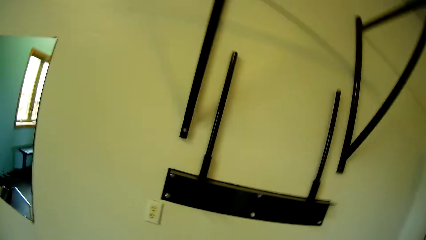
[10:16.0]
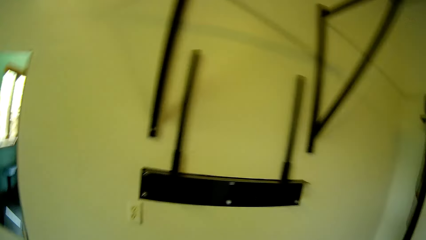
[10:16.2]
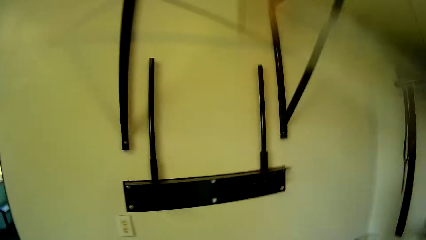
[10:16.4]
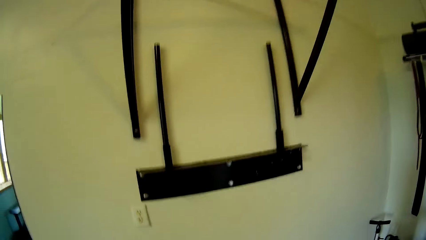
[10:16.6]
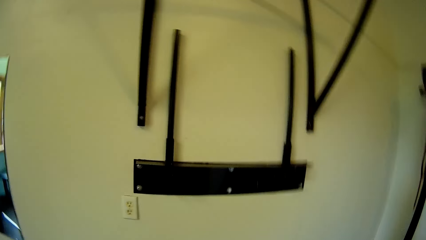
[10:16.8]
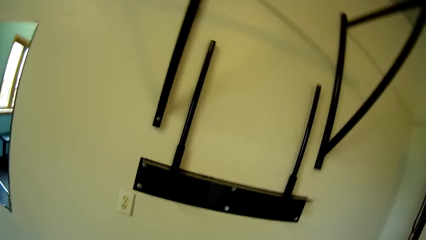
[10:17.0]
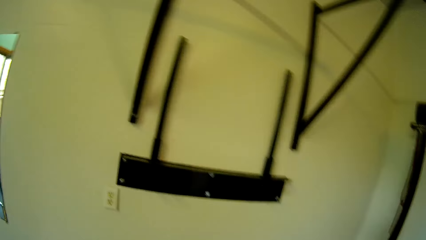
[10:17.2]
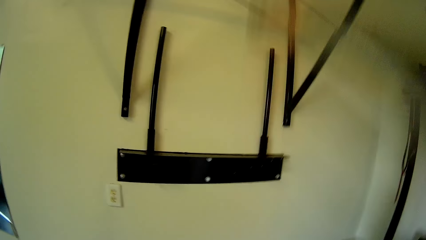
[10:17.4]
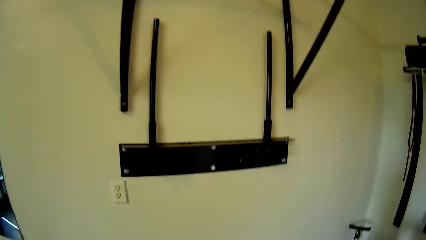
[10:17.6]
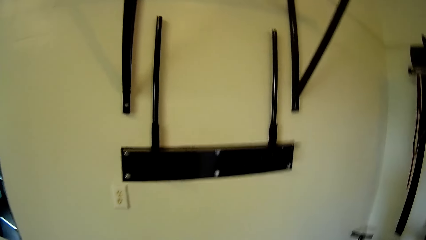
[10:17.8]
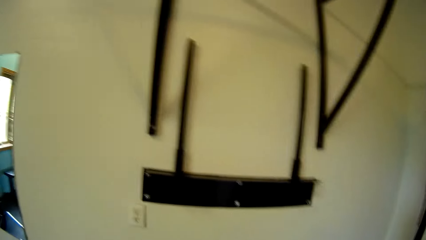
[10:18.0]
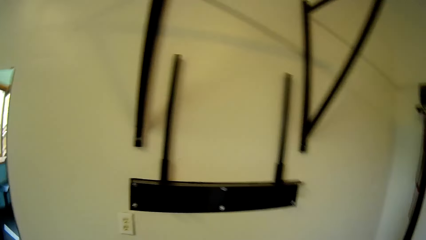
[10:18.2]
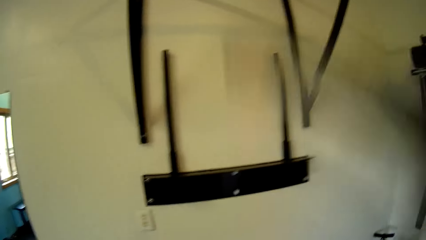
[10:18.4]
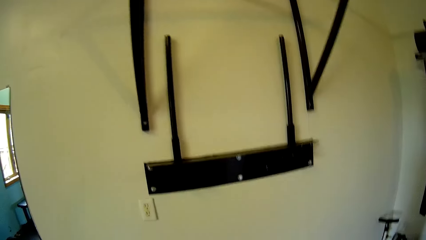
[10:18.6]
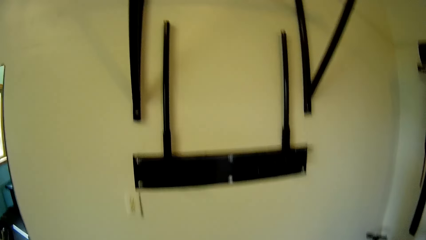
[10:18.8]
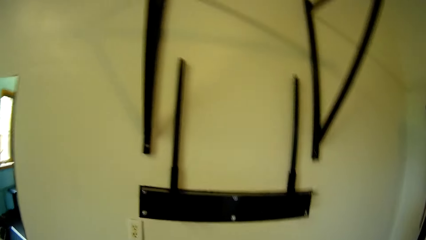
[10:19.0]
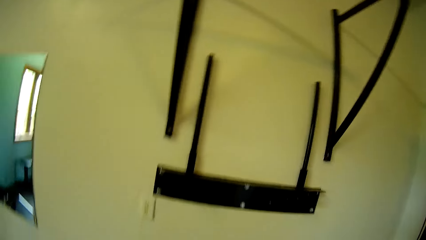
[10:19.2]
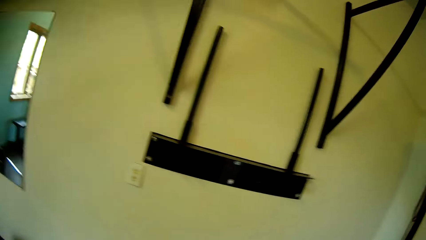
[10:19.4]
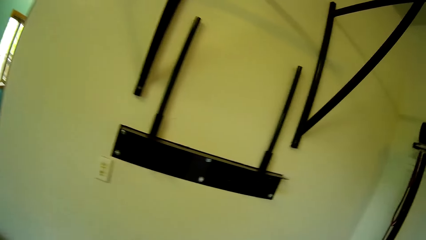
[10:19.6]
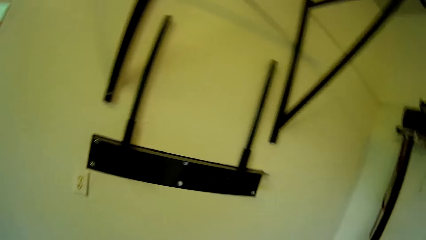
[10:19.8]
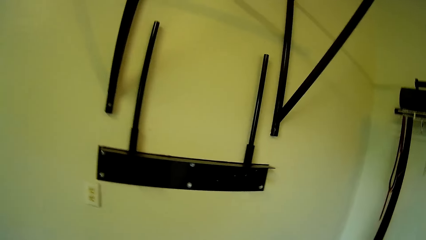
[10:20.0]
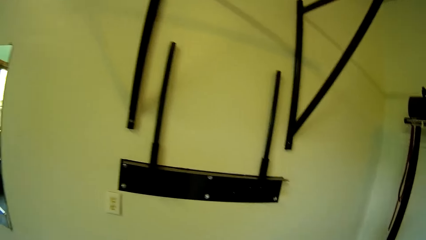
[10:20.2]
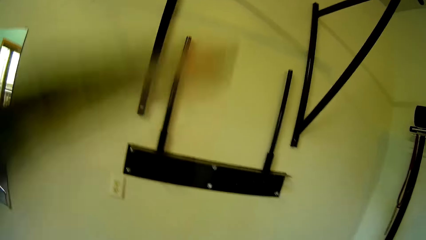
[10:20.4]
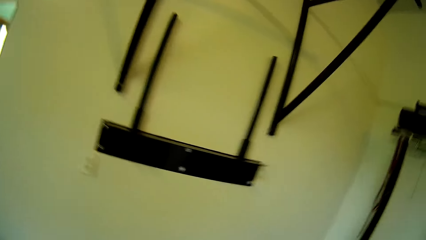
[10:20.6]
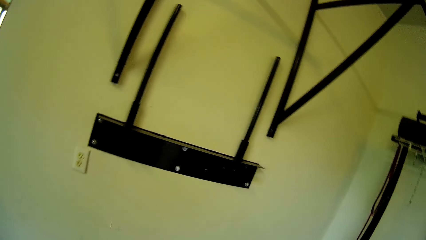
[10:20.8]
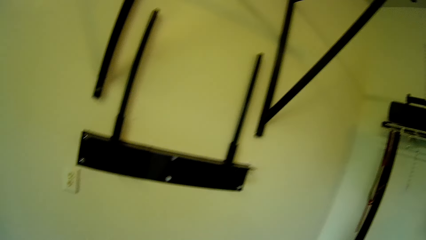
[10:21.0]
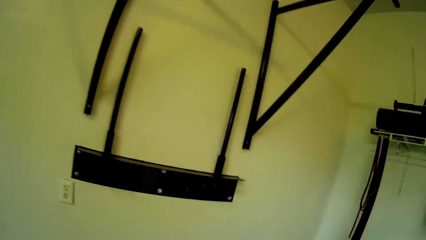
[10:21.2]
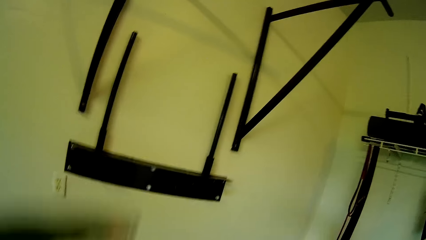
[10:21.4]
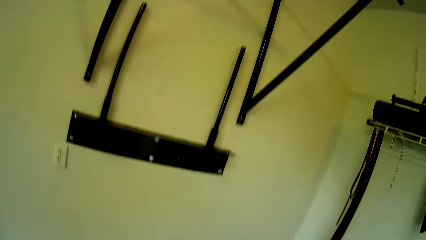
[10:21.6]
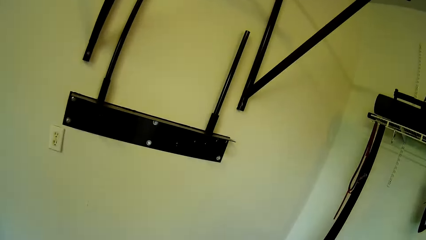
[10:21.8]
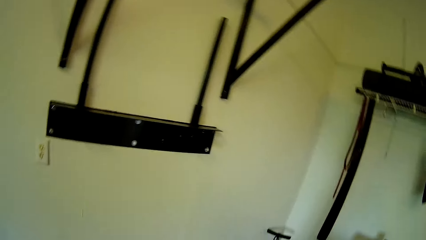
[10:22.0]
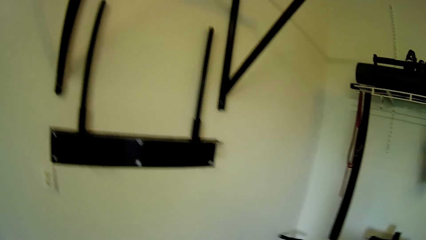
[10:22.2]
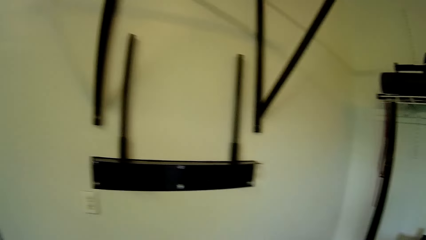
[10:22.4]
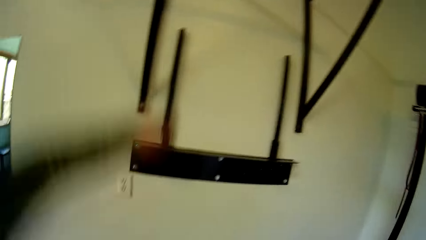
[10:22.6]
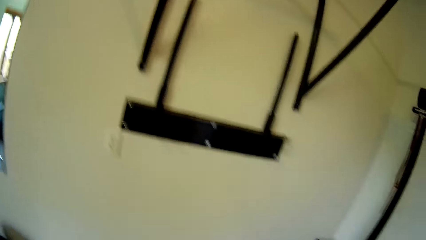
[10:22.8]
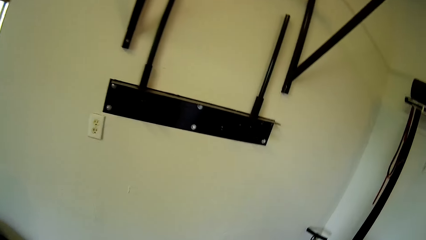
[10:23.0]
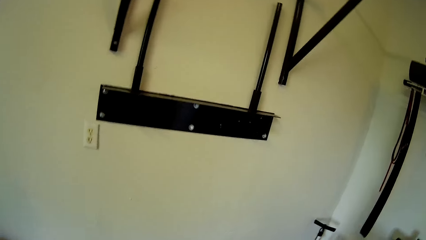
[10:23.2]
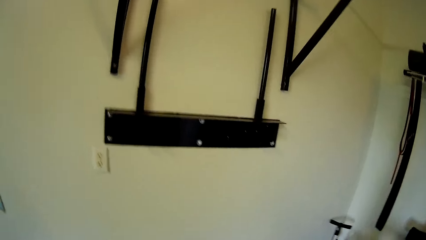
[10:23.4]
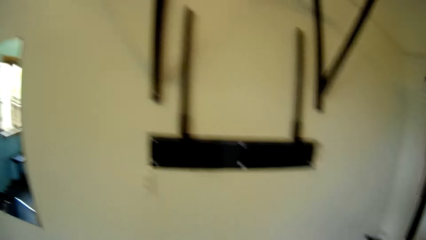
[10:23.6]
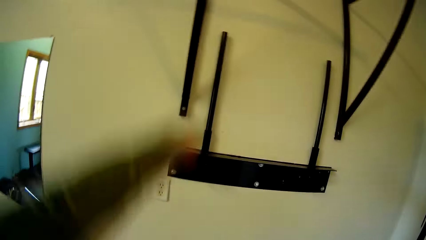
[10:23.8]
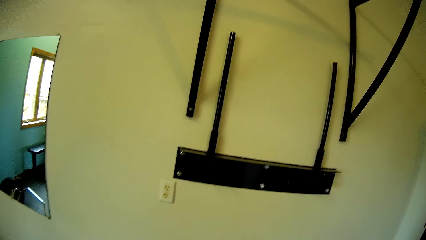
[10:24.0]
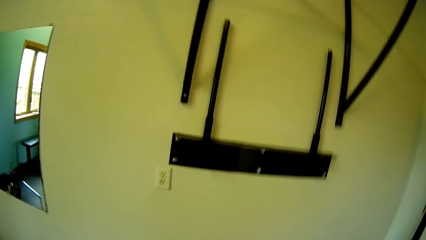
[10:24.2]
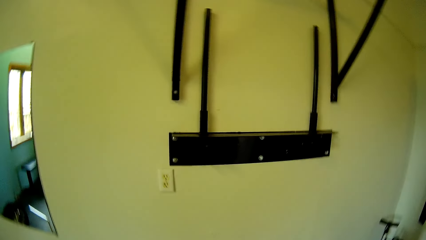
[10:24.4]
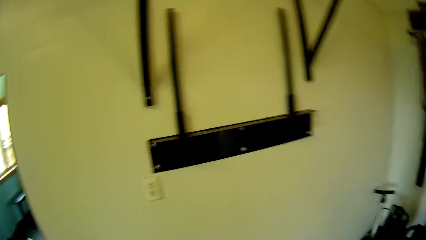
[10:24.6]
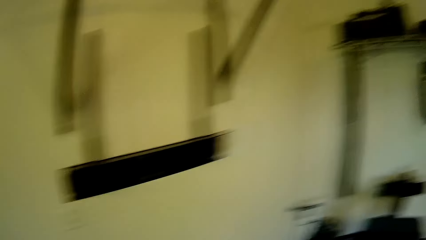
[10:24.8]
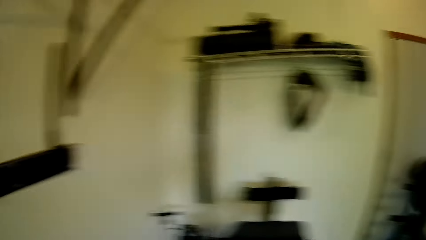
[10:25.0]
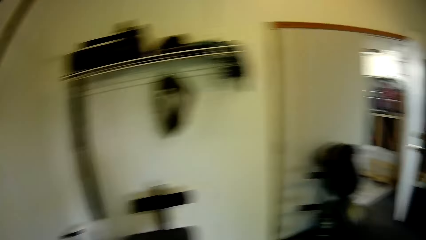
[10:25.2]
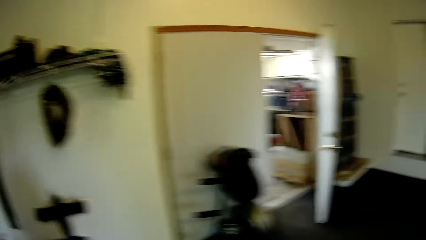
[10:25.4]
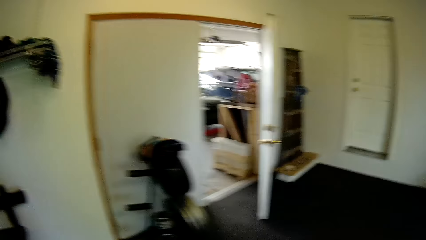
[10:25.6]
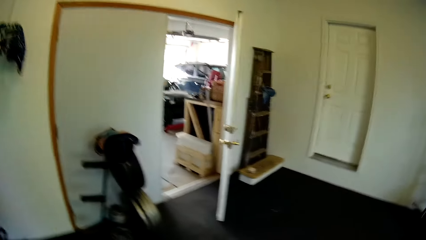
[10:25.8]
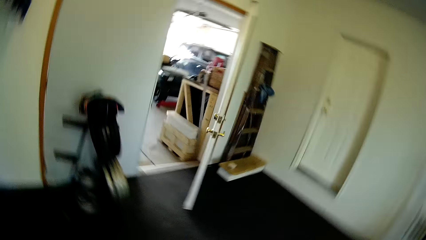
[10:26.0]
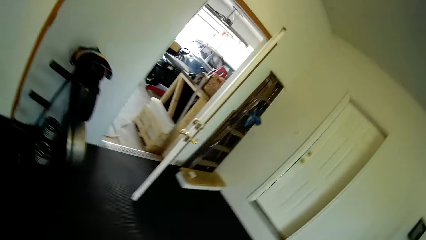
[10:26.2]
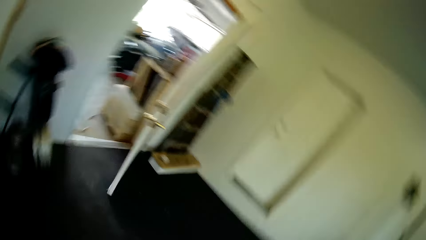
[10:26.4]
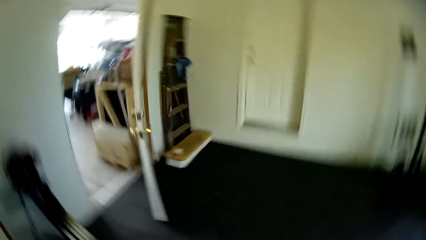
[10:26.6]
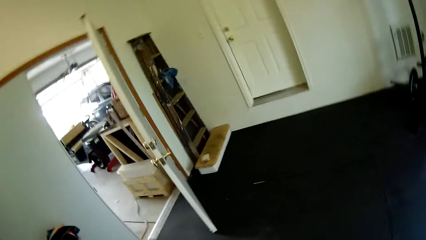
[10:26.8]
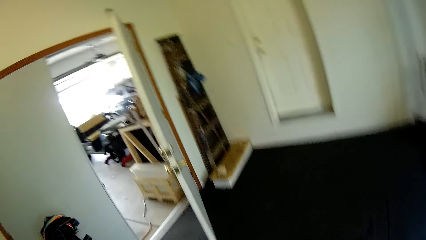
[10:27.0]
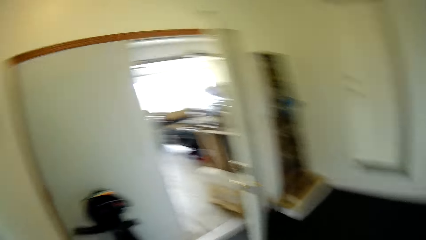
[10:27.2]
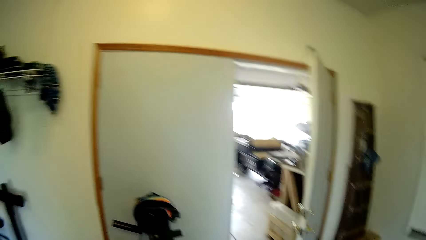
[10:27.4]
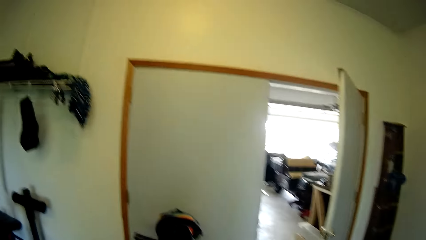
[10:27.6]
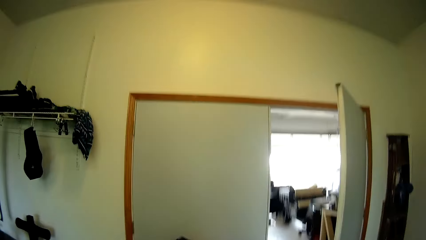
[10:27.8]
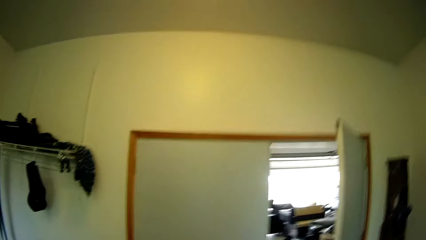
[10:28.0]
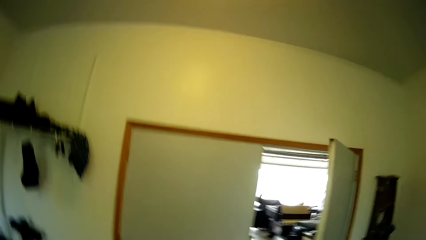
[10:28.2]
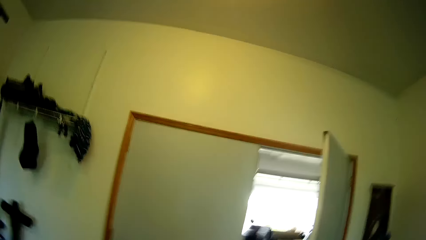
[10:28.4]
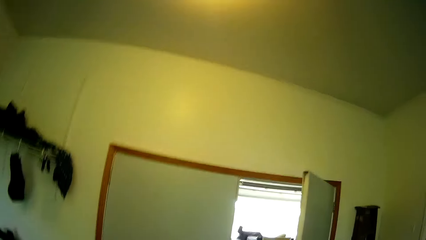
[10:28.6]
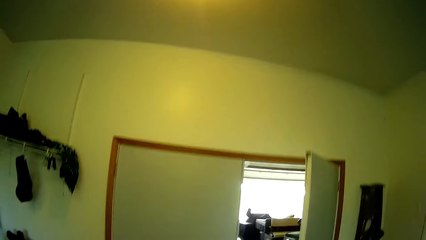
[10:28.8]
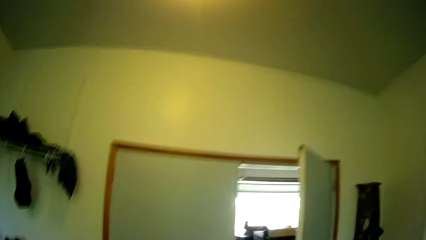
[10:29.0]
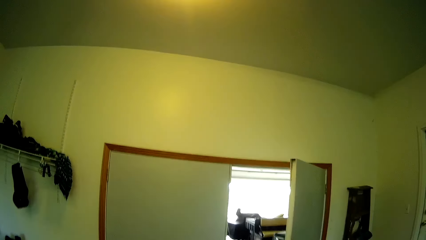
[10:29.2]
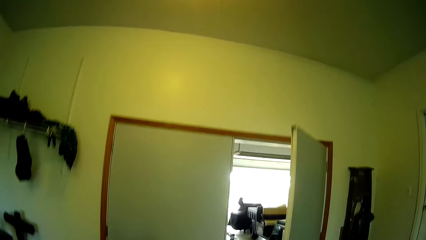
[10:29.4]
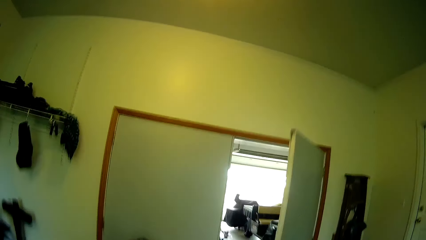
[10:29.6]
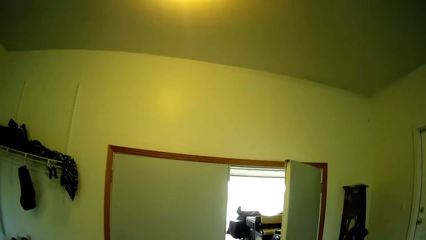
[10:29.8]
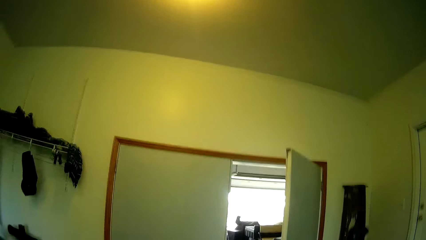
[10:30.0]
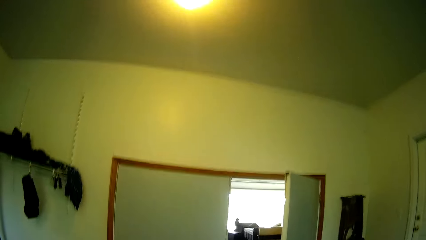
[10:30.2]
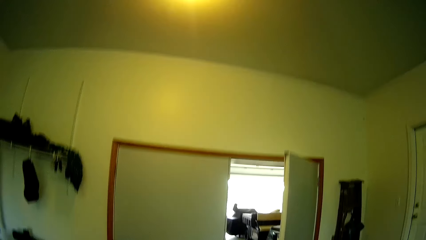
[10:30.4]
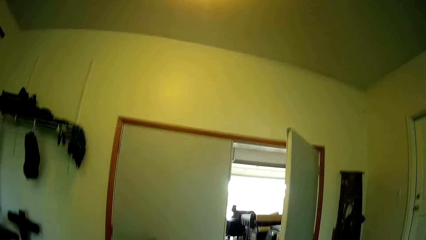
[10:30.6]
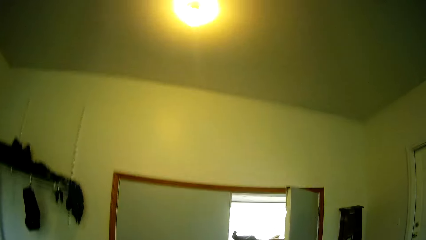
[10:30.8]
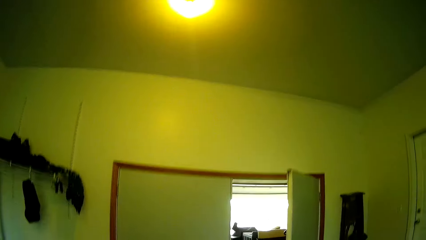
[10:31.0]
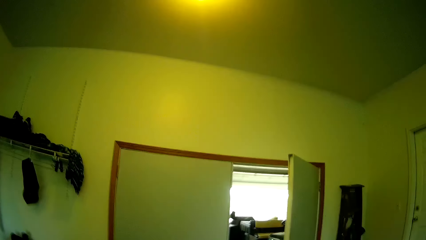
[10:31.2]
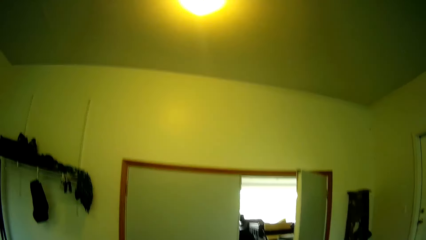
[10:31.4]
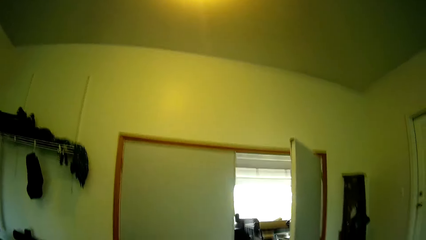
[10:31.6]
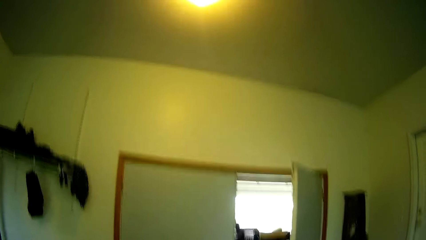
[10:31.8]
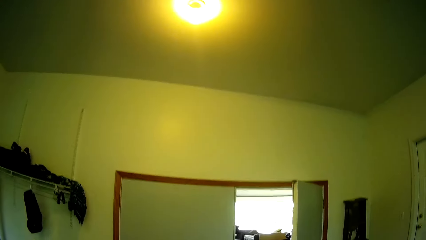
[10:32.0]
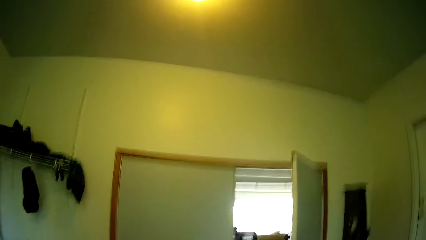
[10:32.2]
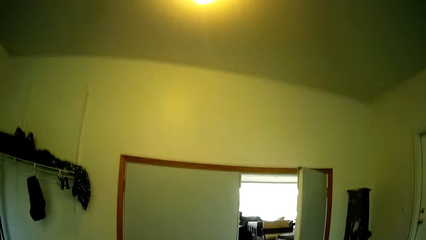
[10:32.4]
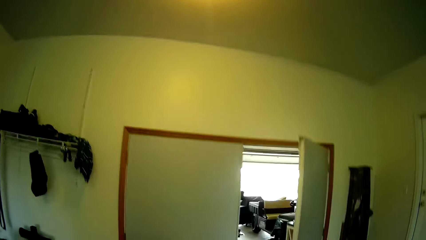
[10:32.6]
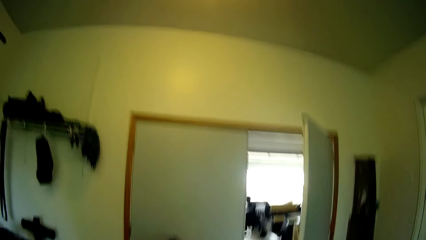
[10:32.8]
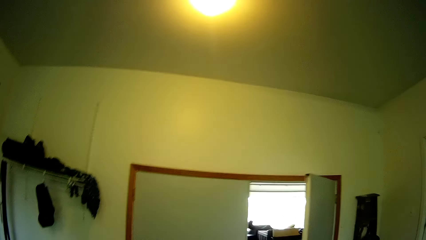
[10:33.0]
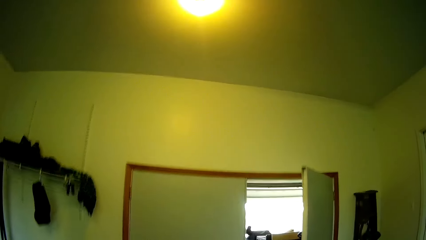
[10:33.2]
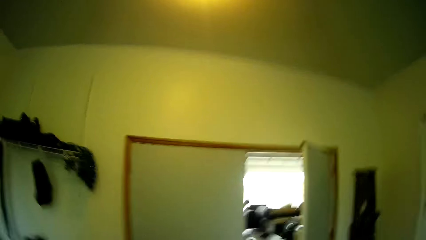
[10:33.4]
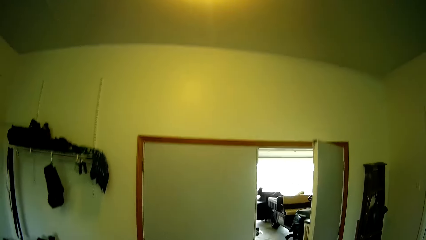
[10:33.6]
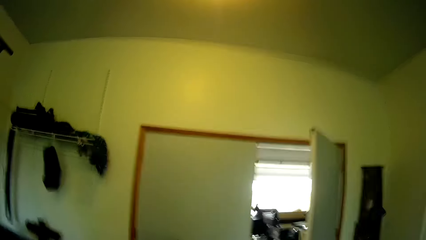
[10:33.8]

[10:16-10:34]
The camera wearer stretches the hands. He looks around the house. He exercises his body.
